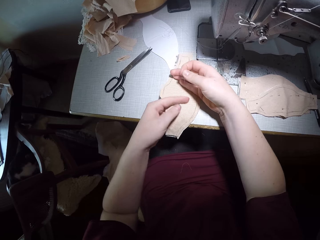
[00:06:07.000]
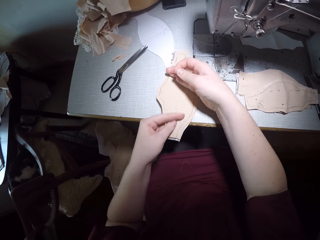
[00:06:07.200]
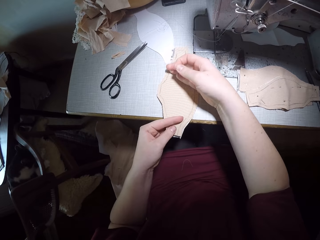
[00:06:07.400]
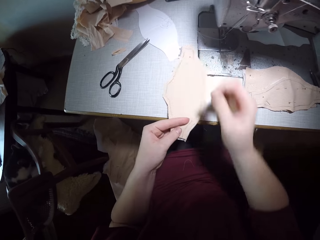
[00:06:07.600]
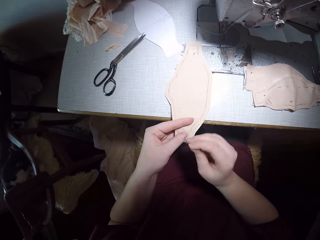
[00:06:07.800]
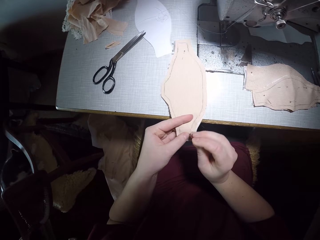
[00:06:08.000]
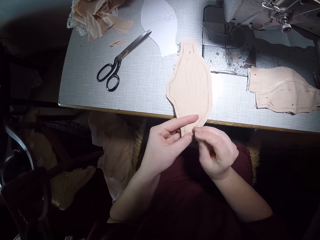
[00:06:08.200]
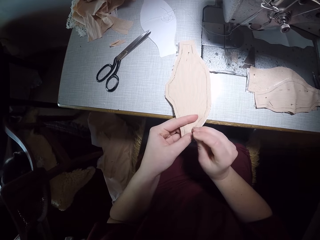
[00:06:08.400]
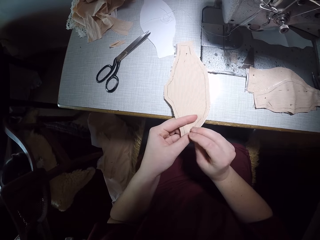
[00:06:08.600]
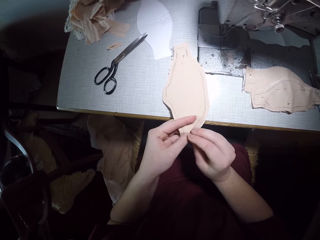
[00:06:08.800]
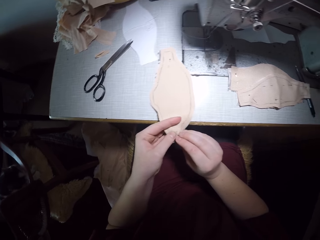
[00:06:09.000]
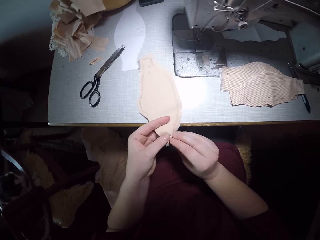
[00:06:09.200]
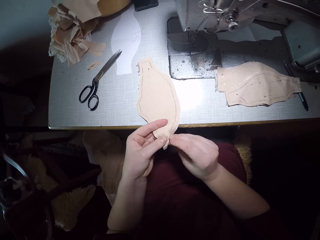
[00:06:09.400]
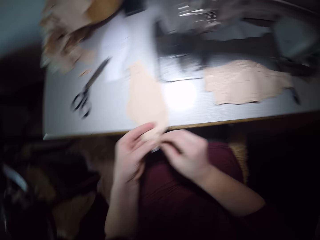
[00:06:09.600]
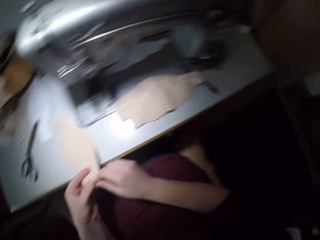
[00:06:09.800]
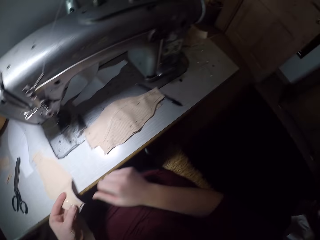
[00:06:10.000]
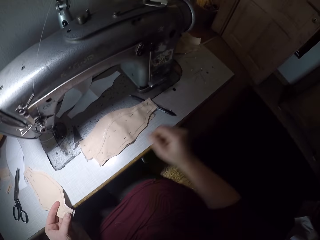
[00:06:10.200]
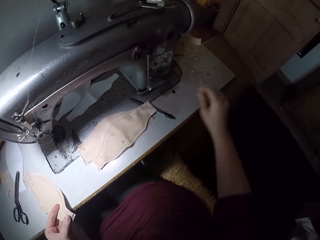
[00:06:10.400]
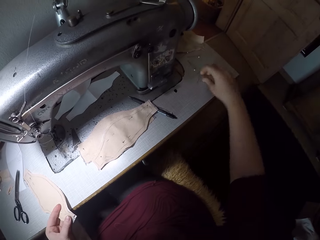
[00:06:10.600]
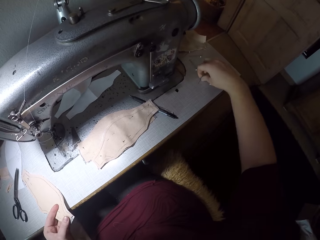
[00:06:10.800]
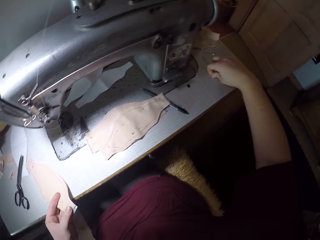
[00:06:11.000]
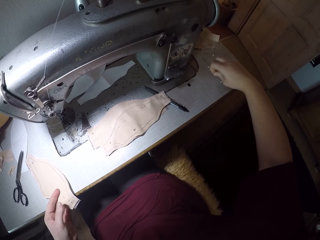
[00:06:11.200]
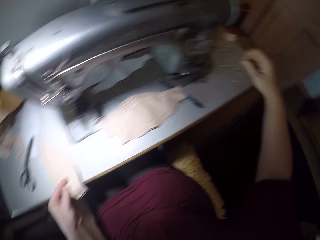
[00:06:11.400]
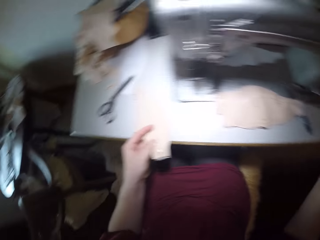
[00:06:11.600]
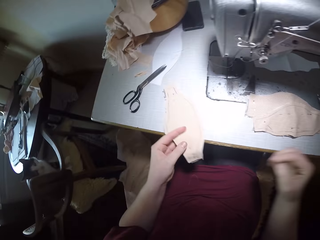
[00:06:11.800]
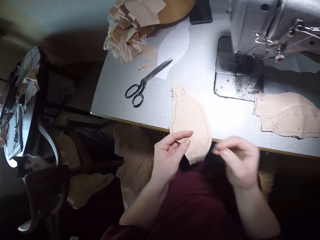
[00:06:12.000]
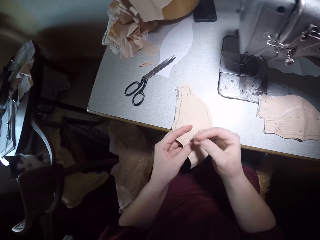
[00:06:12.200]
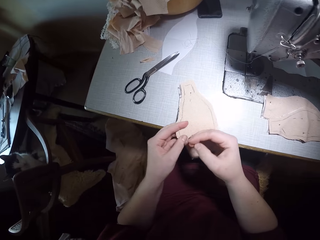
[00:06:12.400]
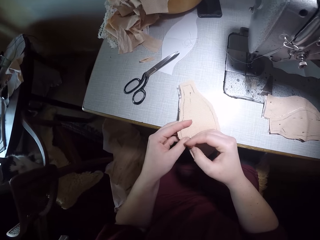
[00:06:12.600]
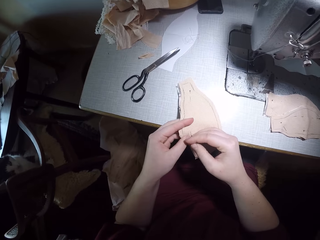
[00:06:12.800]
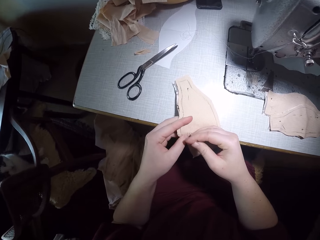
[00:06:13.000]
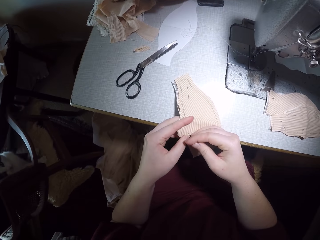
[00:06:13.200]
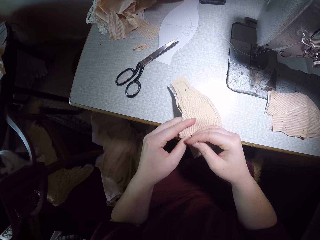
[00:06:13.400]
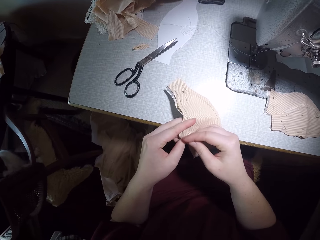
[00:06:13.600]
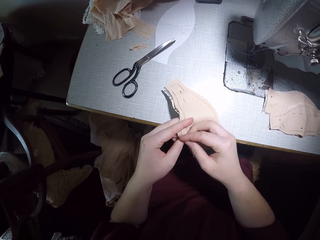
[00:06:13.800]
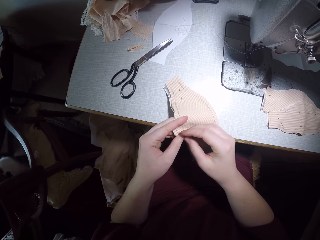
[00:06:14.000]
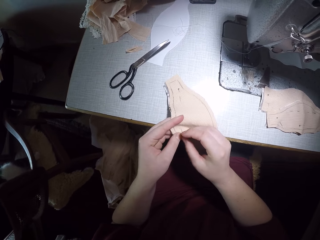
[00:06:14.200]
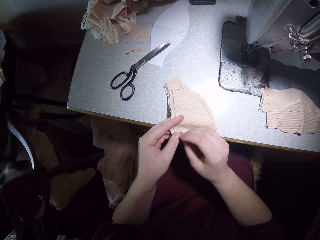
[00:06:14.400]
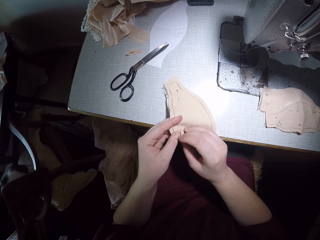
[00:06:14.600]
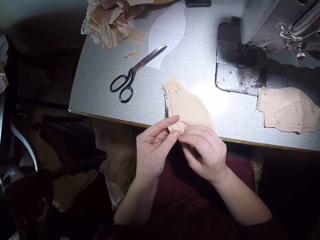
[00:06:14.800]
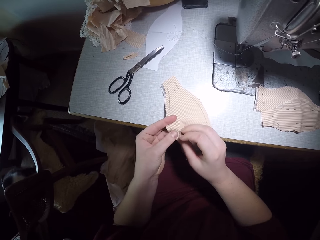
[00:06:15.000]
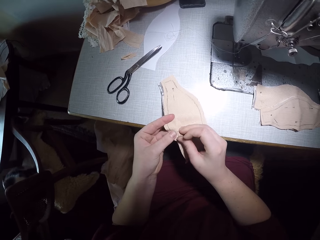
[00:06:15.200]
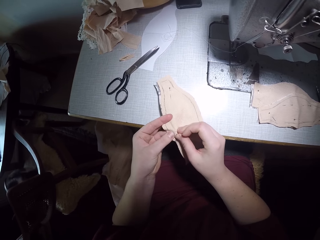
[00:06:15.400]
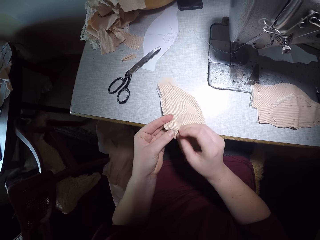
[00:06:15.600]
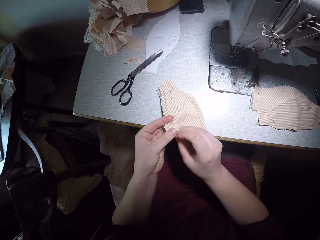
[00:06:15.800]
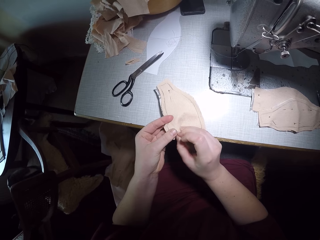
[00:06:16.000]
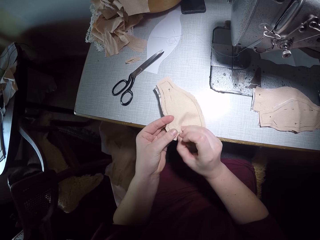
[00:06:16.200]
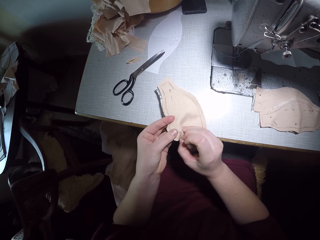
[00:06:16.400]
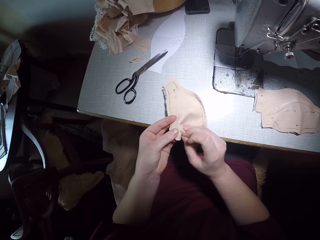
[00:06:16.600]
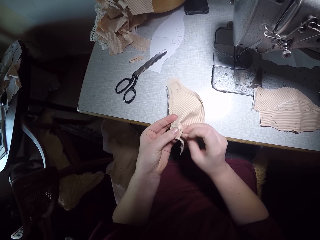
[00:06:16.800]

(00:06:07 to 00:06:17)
The camera wearer holds the pin. They straighten the material. They pin the pair of materials together. They pick up a pin. They hold the pin. They pin the pair of materials together.

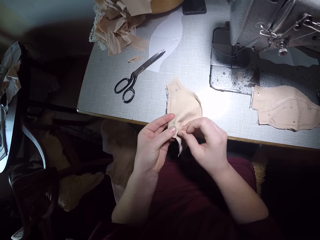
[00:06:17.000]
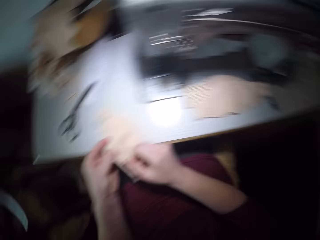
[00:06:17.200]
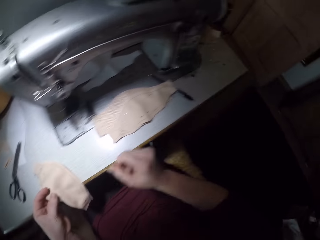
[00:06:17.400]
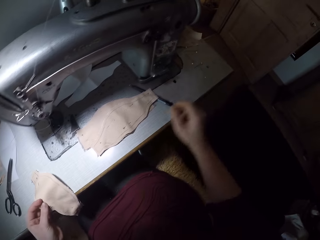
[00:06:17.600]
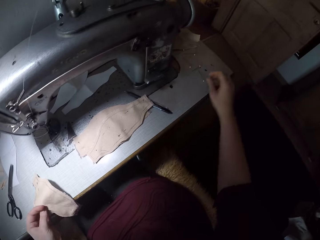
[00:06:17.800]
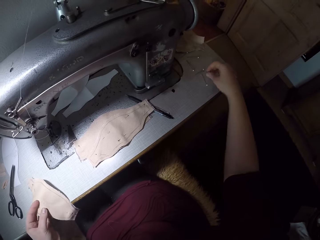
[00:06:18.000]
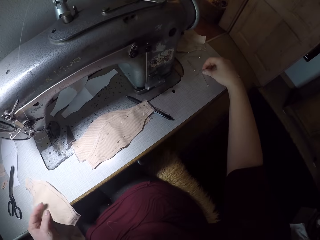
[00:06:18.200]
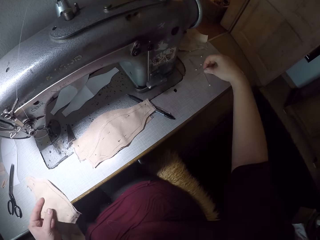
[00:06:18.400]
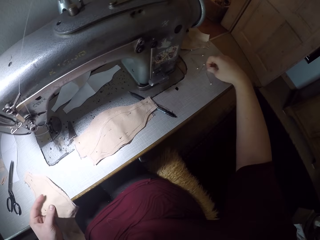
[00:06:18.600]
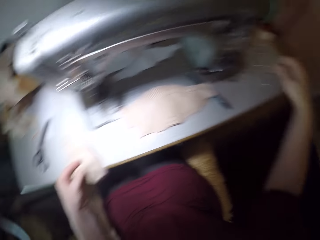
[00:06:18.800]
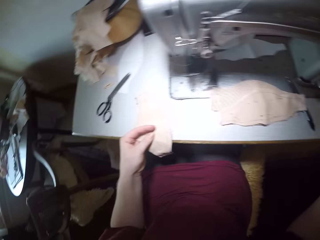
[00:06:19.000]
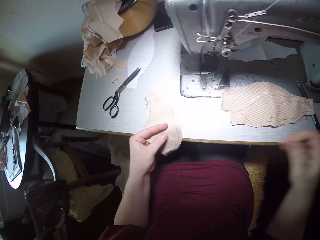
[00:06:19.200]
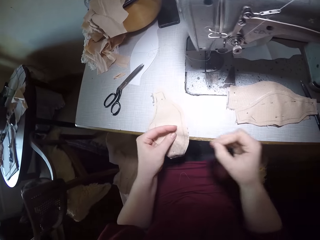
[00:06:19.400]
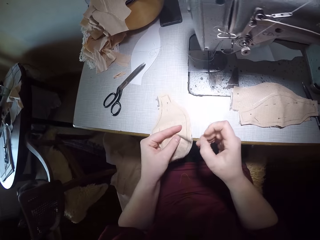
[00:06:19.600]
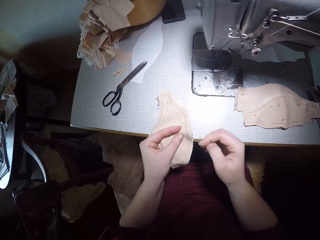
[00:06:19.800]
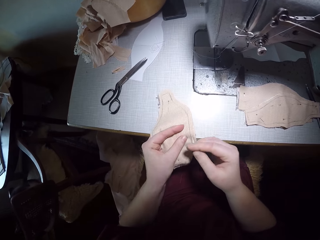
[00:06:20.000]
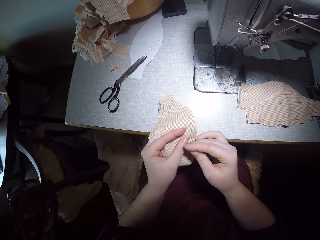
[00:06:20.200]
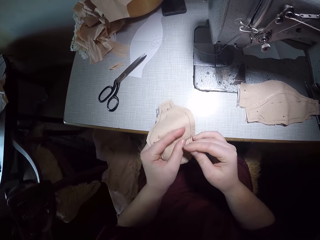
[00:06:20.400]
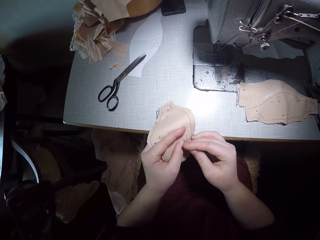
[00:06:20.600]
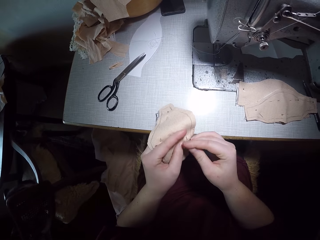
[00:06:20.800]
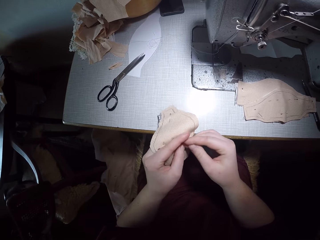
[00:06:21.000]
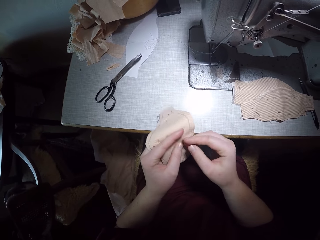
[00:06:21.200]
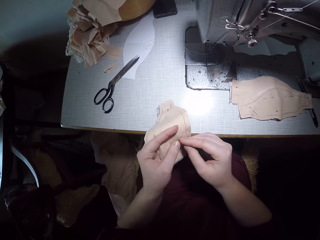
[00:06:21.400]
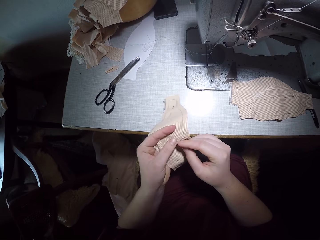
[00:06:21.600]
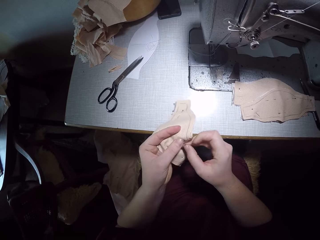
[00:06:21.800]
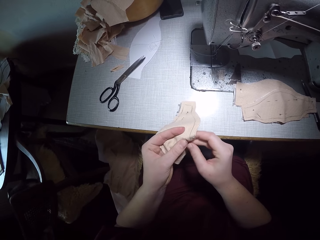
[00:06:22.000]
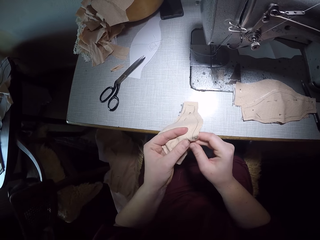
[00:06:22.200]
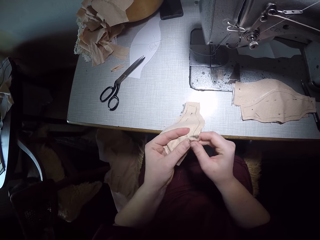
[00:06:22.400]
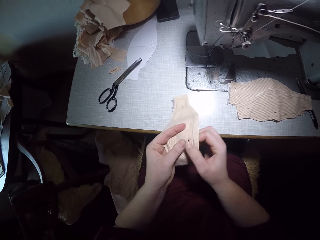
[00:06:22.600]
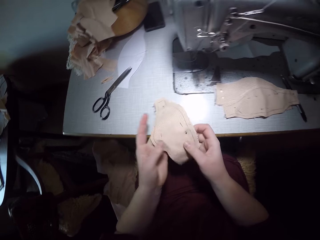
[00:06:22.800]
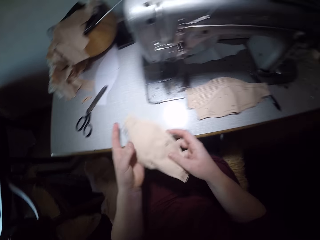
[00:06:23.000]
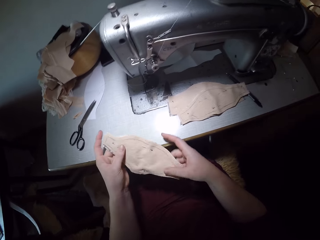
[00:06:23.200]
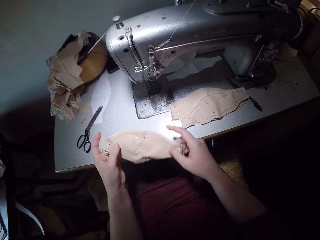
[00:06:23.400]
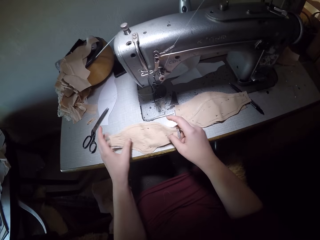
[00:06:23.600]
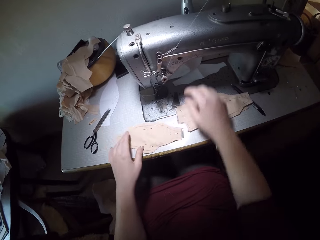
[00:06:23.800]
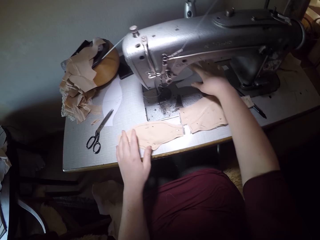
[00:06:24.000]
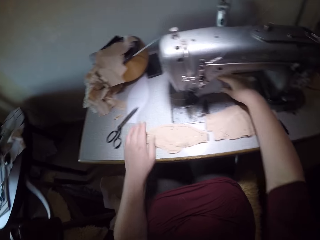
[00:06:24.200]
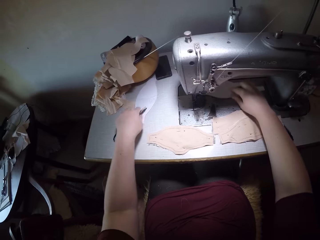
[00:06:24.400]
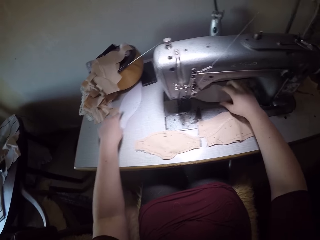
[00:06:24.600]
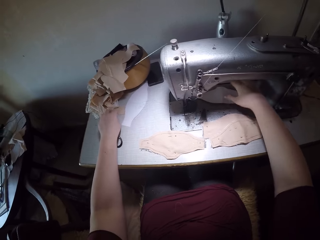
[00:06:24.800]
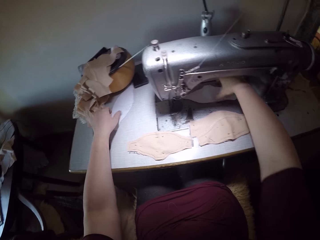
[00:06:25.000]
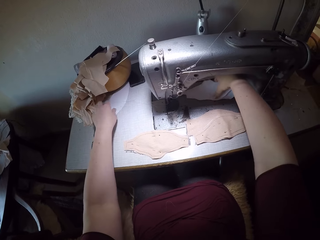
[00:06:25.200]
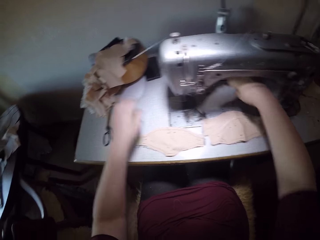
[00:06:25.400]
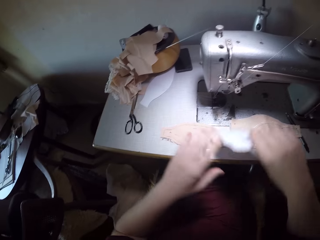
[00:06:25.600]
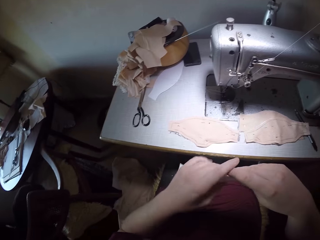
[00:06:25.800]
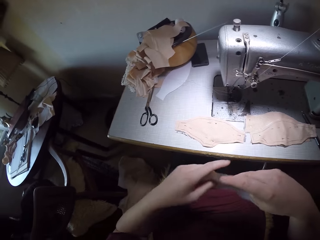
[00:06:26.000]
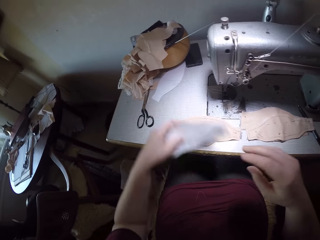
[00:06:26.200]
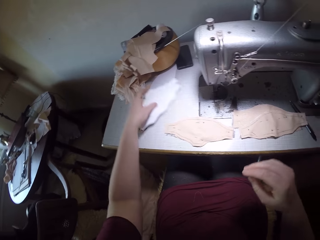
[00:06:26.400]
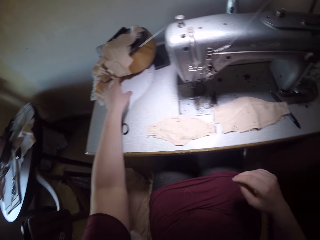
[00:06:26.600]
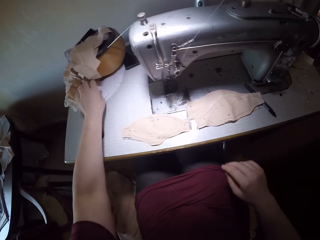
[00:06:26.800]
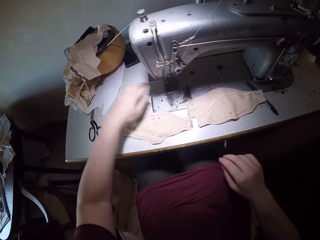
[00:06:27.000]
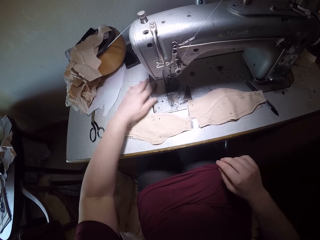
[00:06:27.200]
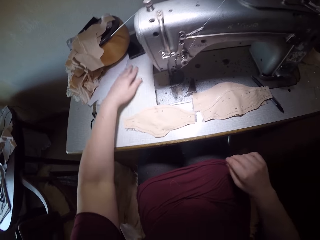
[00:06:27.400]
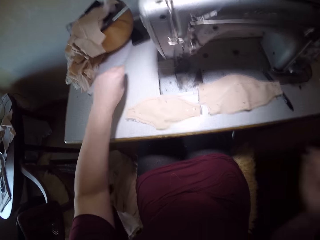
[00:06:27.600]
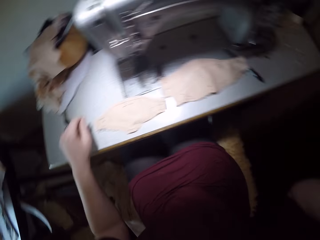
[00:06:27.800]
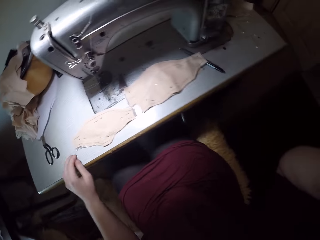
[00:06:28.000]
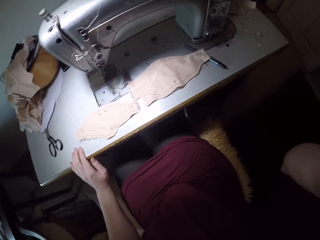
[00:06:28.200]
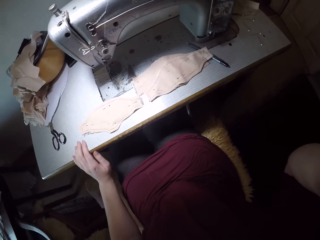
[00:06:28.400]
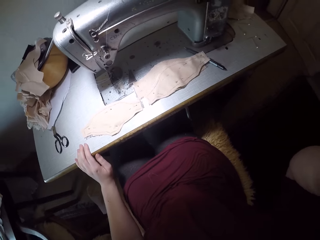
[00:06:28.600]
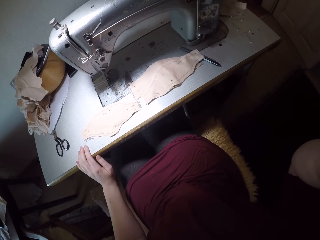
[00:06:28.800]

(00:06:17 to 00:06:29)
The camera wearer picks up a pin. He holds the pin. He pins the pair of materials together. He holds the material with both his hands. He puts the material on the table. He picks up a piece of material. He moves the pair of scissors. He touches the piece of material on the table. He holds the material with both hands. He puts the material on the table. He wipes the table. He raises his hand.
